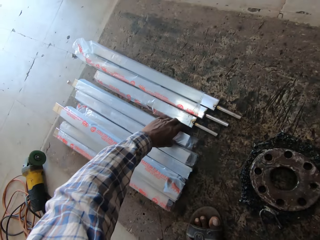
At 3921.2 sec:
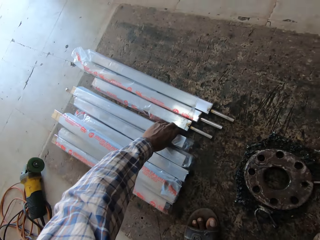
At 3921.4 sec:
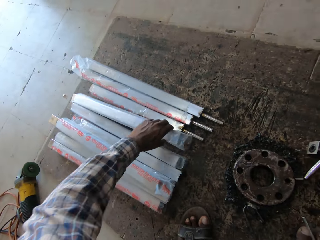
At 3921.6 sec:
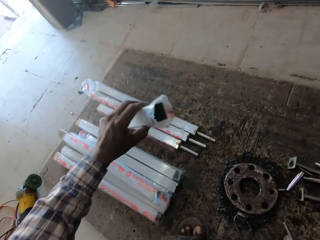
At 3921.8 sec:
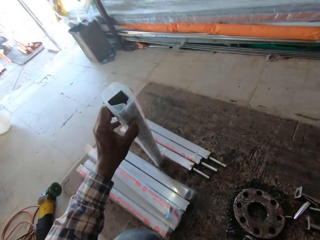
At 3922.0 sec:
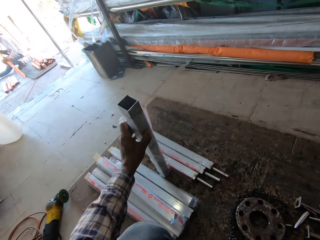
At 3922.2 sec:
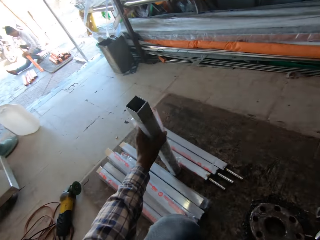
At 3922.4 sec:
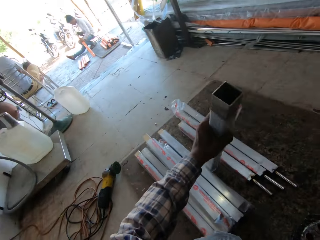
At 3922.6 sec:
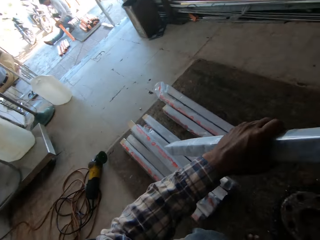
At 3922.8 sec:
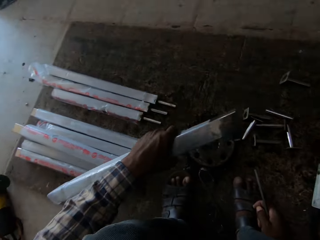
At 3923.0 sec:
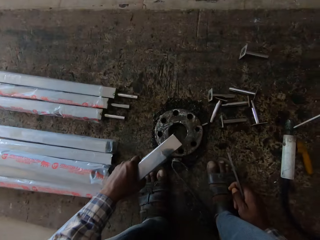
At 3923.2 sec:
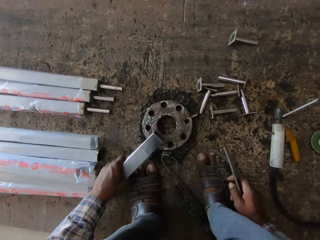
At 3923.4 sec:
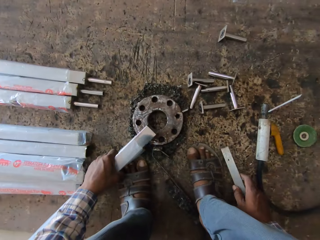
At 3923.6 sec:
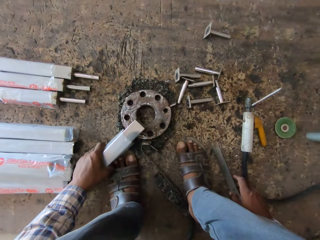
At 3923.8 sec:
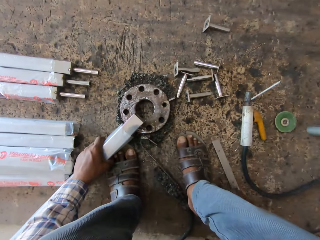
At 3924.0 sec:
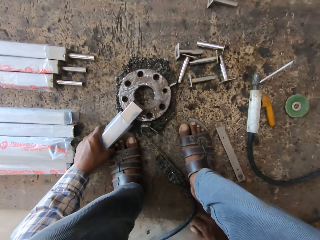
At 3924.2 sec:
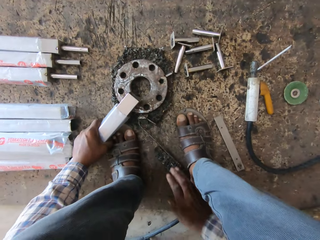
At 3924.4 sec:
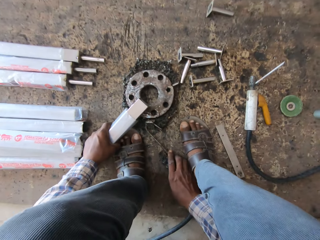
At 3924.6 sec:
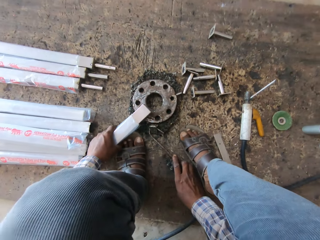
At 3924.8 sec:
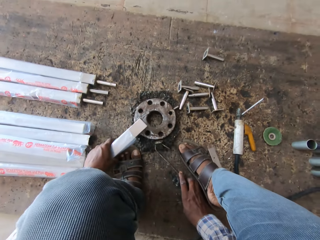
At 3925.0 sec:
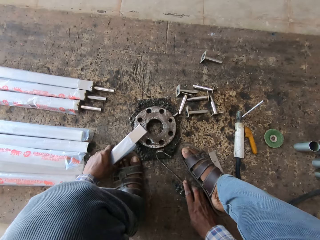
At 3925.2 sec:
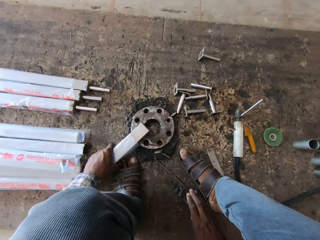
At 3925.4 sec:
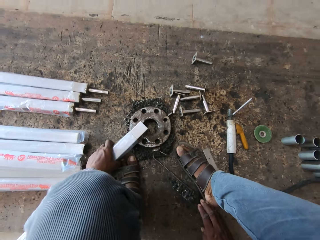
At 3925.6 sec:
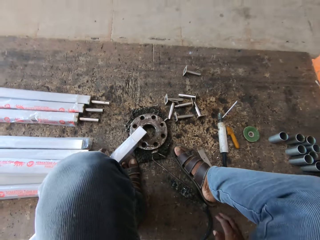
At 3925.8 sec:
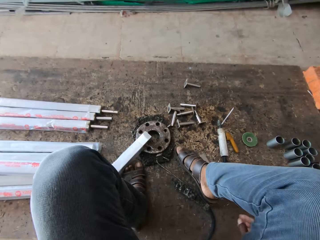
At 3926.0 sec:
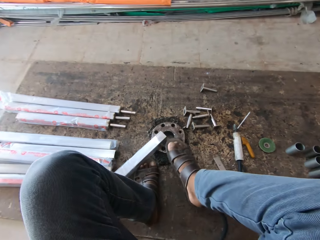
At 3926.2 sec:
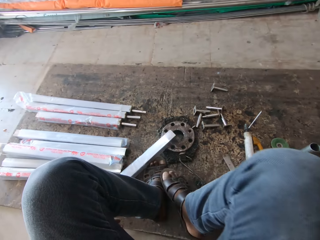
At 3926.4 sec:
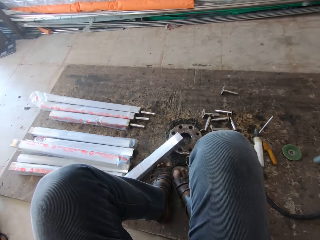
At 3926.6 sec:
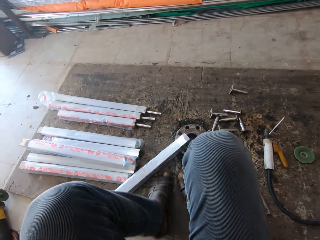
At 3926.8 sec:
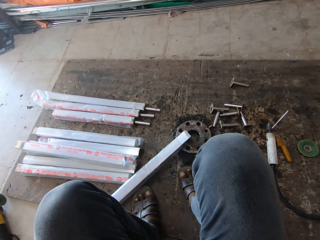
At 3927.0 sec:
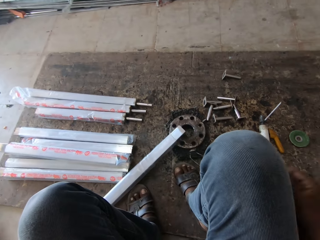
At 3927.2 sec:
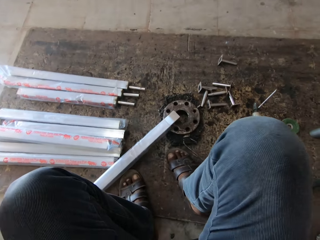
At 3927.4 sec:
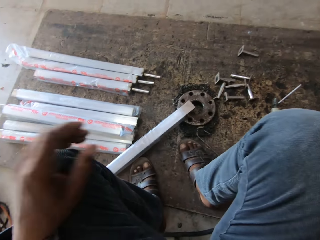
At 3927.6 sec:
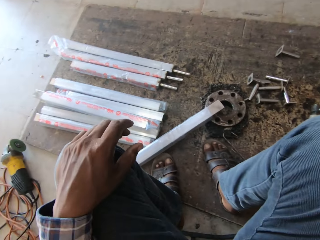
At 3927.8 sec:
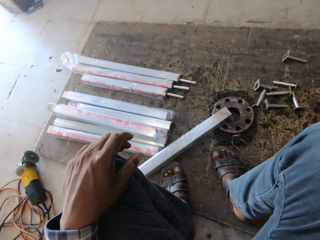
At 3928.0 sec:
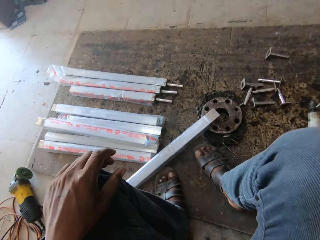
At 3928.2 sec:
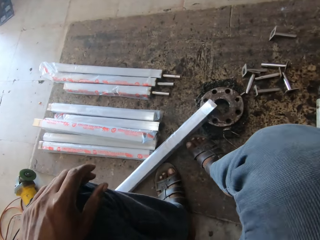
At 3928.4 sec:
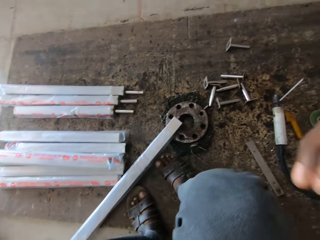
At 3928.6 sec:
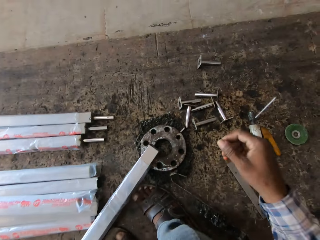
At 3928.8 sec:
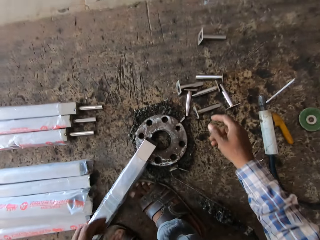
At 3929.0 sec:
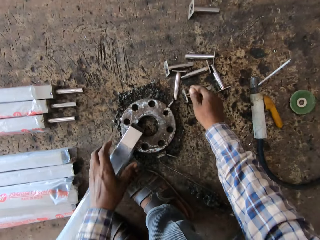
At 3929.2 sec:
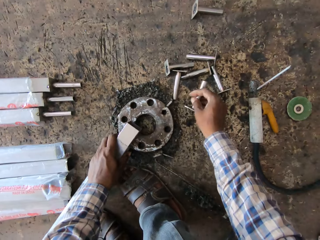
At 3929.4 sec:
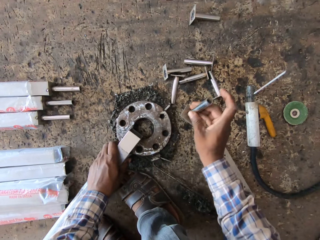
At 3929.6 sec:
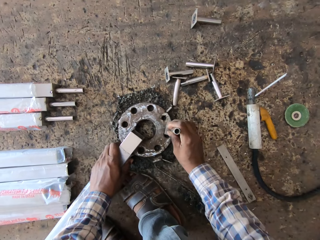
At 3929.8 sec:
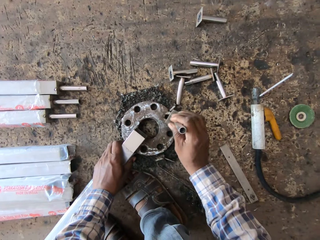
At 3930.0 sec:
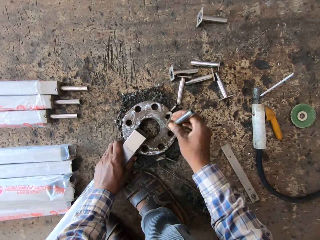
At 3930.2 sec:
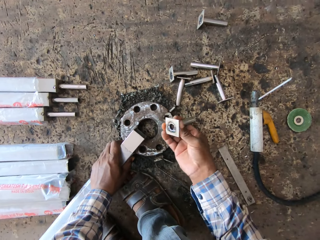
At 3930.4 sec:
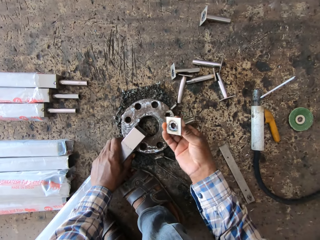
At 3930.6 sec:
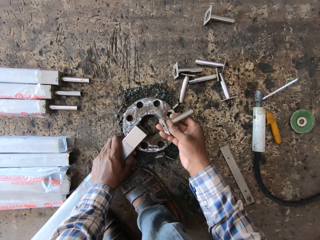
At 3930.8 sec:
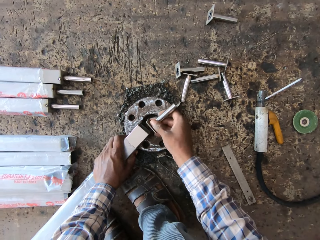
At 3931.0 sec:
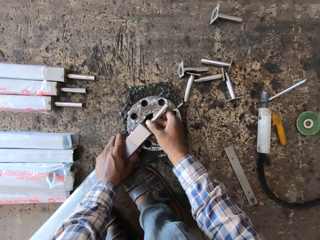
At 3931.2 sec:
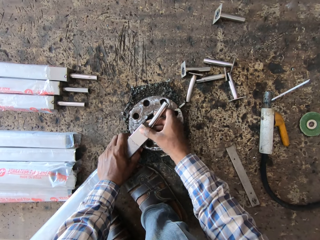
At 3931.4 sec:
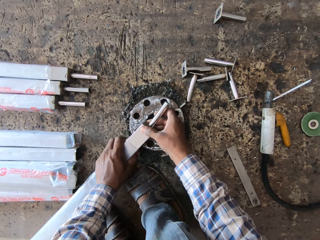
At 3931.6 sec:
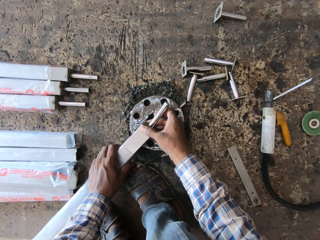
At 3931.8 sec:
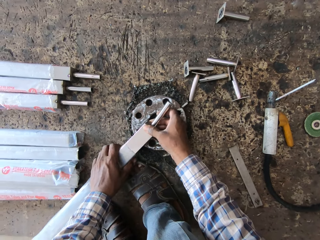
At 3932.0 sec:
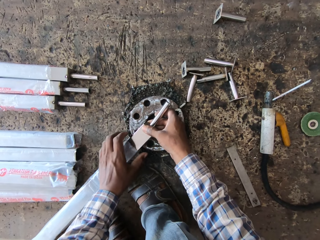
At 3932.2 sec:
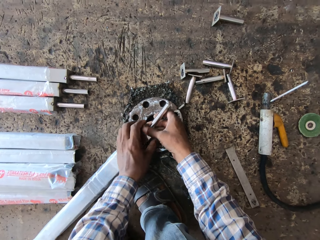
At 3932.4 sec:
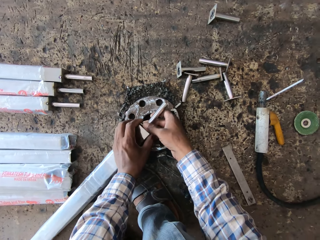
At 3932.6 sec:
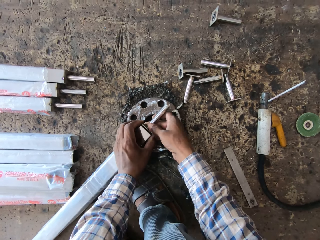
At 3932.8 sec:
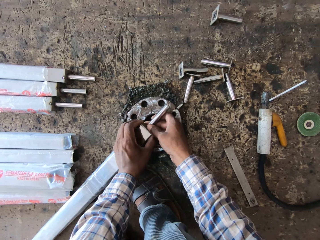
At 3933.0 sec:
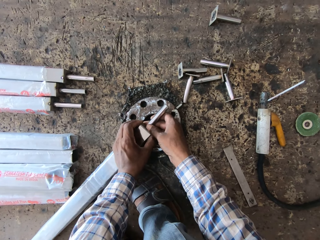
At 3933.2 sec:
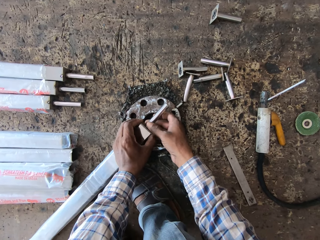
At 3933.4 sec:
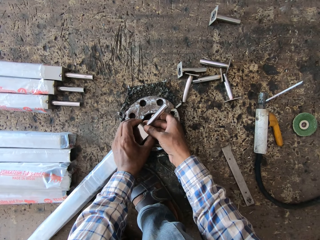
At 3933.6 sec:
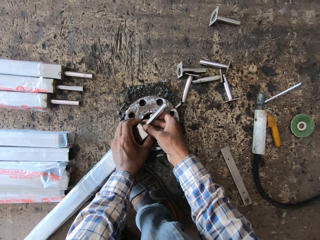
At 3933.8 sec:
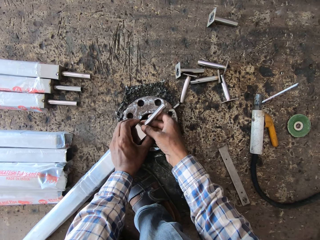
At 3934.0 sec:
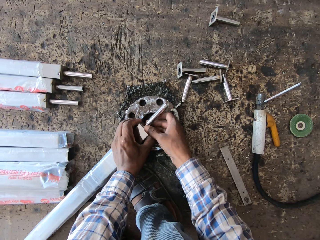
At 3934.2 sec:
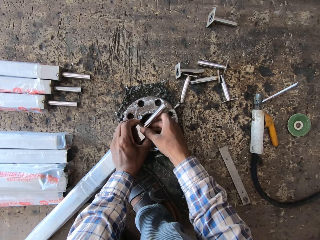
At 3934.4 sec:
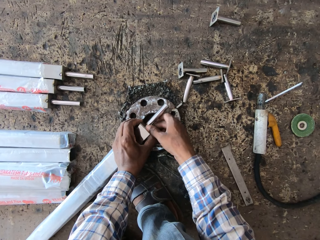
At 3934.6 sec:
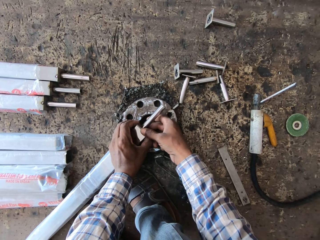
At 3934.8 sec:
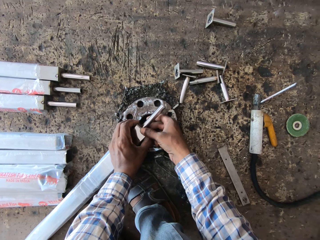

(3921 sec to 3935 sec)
The camera wearer picks another metal with the left hand. He places the aluminum tube on the metal piece with his left hand. He drops the metal with his right hand on the floor. He moves a hook on the floor with his right hand. He places the metal on top of another metal. He moves his body a bit. He moves both hands. He picks a metal tube from the floor with his right hand. He hits the metal piece with the metal tube in his right hand. He attaches the metal tube to the aluminum tube with his right hand.

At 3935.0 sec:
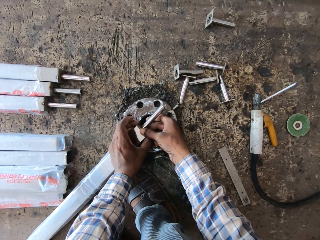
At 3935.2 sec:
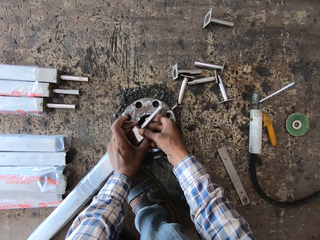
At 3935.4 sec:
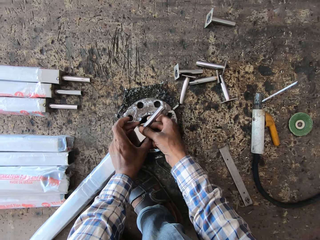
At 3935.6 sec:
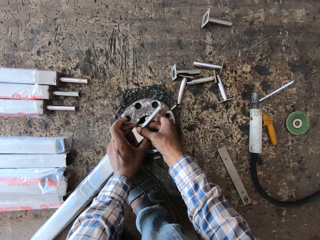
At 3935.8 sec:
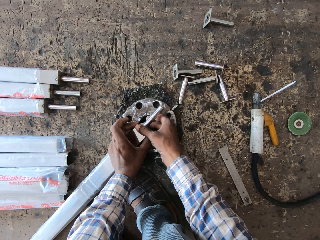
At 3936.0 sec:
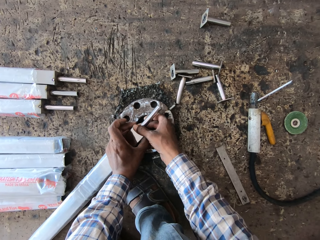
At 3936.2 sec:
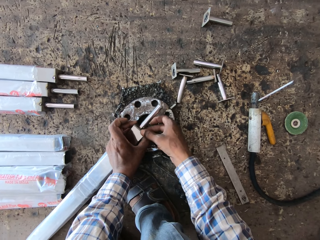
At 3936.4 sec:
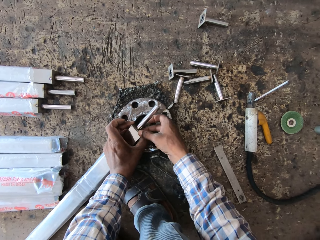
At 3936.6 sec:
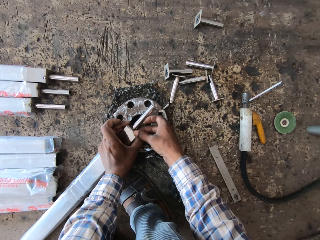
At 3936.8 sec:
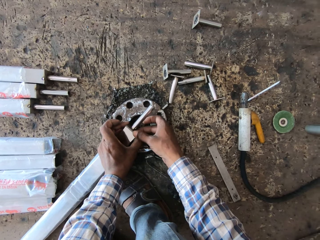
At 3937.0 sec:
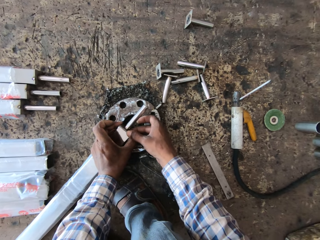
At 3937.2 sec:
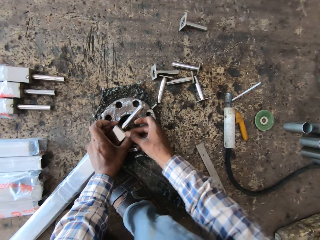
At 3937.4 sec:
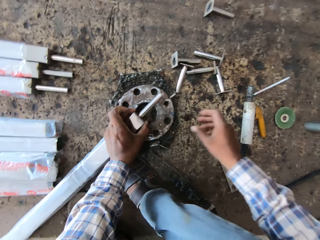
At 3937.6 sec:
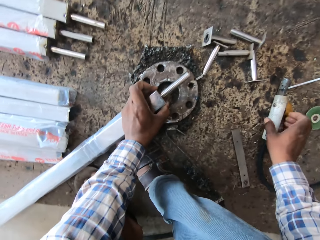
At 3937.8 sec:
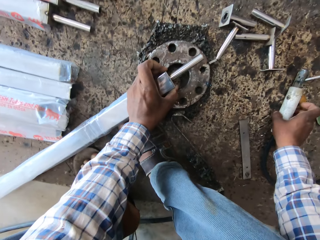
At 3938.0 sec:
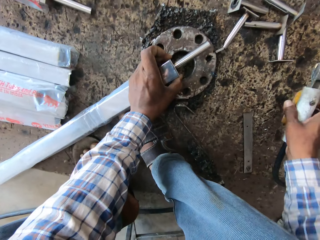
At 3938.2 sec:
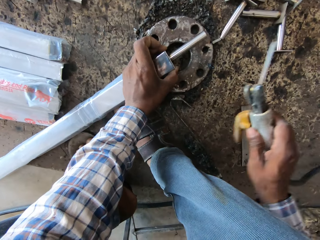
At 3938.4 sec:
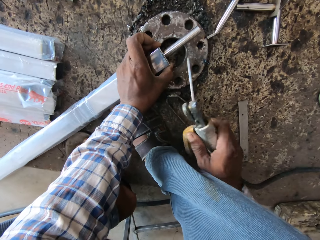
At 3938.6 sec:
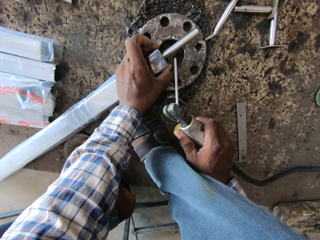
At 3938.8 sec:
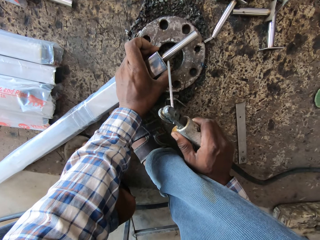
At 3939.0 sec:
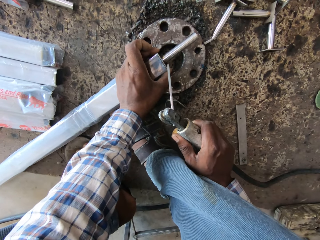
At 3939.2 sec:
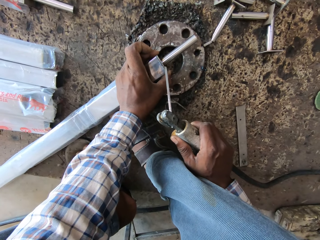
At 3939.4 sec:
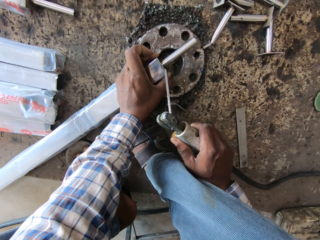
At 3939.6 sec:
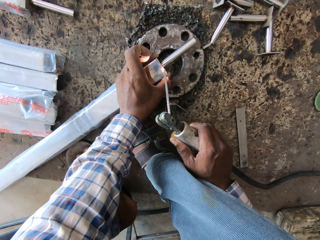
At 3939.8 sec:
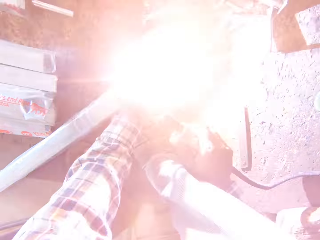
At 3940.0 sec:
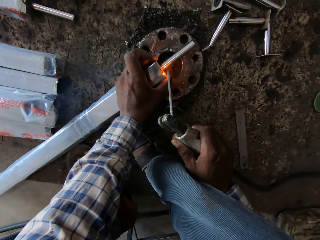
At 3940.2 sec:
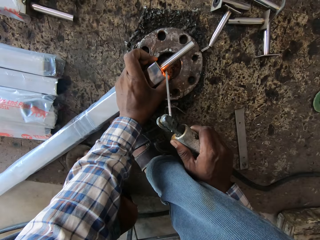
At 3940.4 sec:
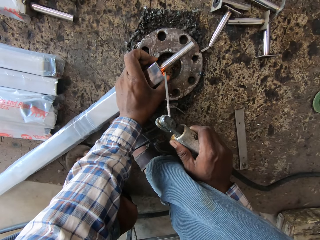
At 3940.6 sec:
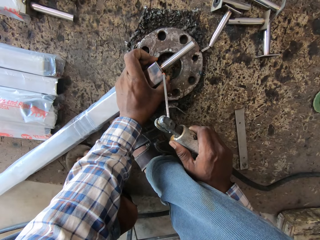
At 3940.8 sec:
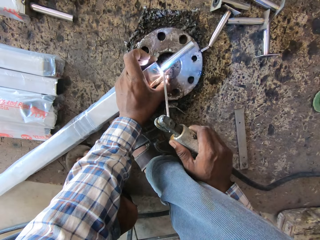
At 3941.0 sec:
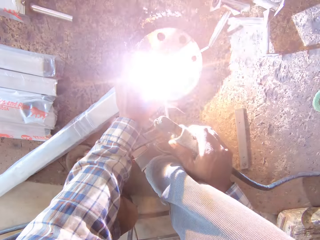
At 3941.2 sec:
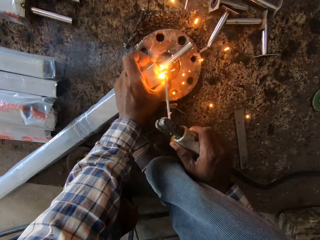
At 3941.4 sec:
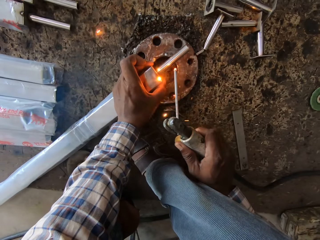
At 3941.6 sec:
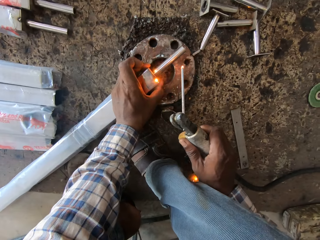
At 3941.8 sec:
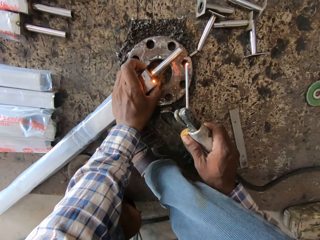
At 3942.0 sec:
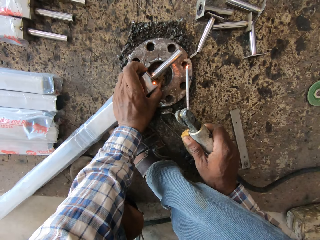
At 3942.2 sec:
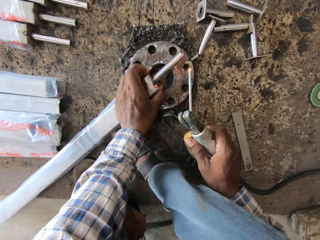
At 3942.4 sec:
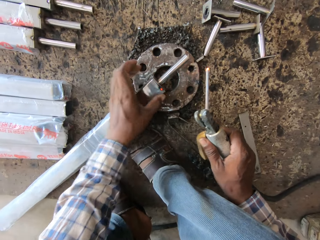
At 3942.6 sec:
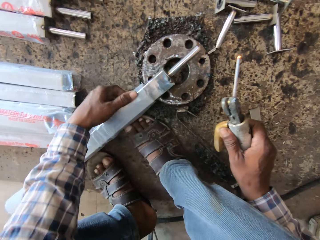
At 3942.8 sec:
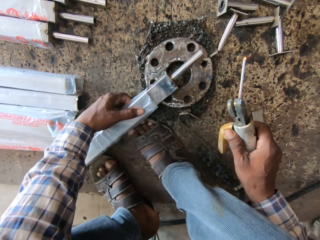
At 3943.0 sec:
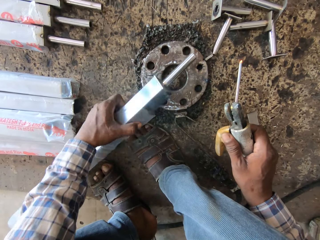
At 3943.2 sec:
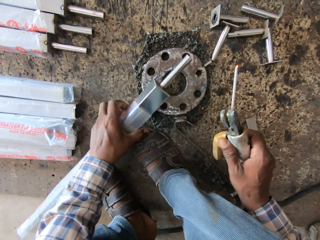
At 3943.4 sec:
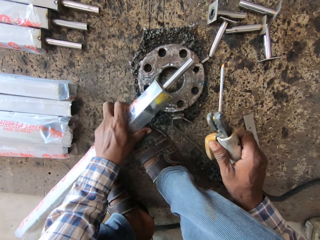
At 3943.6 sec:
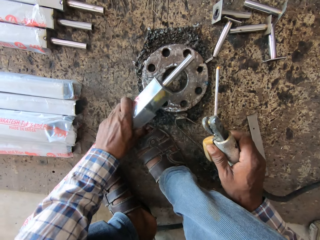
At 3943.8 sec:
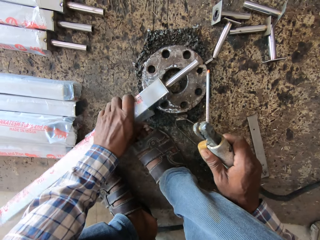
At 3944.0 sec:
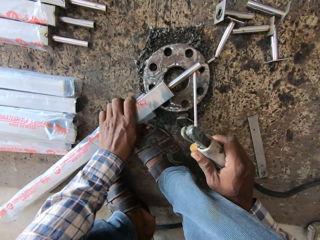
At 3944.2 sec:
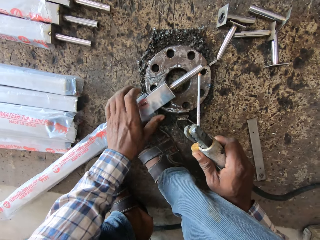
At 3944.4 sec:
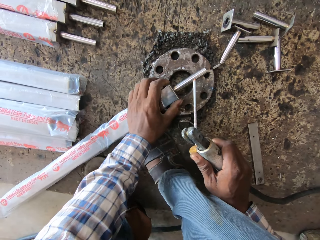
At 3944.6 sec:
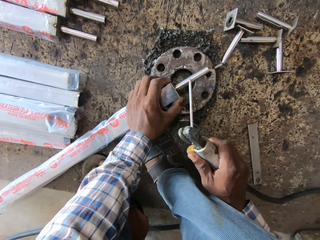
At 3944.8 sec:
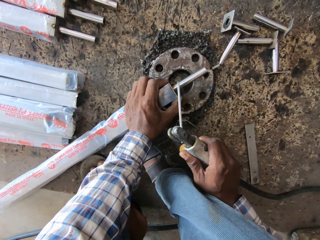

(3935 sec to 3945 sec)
The camera wearer picks up the aluminum tube from the floor with his right hand. He picks up a welding rod with the right hand. He welds the metal tube to the aluminum tube with the welding electrode holder in his right hand. He turns the metal with the left hand.
